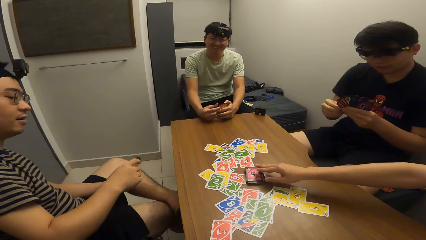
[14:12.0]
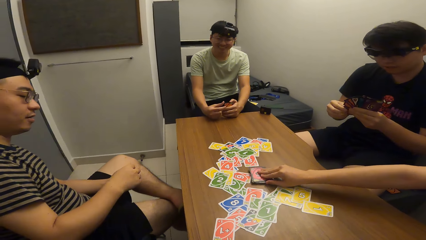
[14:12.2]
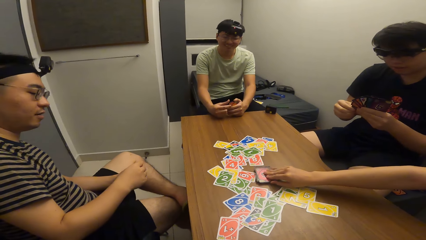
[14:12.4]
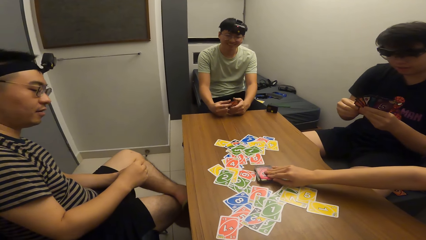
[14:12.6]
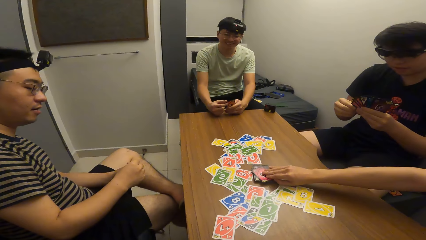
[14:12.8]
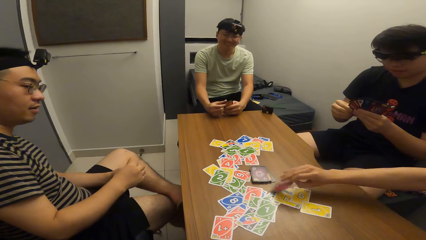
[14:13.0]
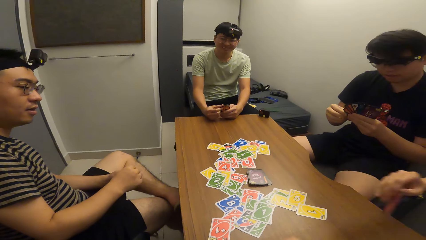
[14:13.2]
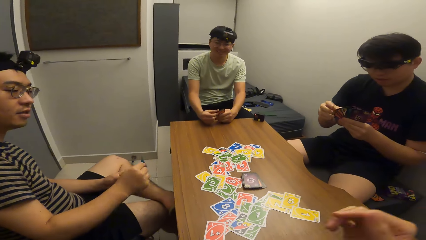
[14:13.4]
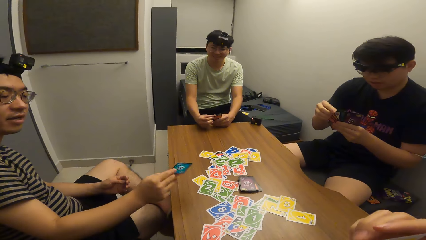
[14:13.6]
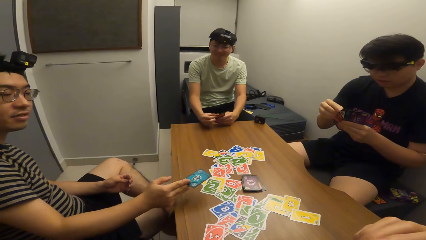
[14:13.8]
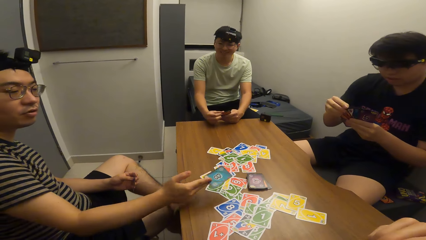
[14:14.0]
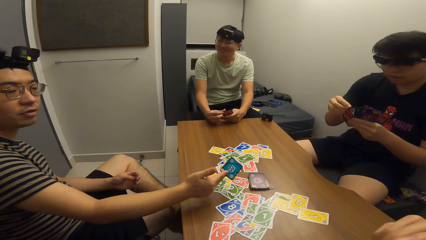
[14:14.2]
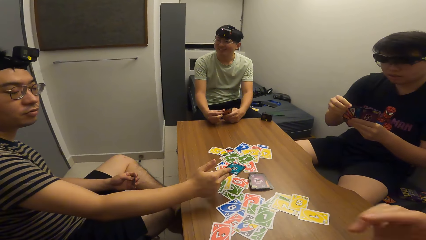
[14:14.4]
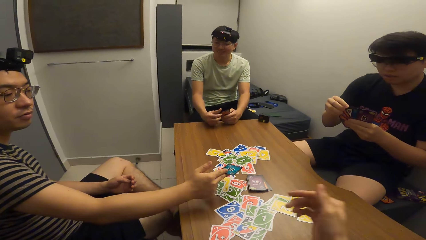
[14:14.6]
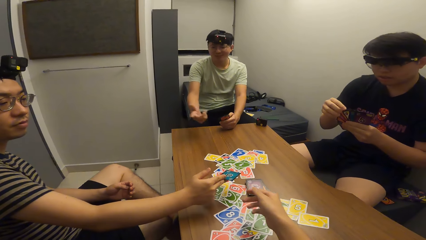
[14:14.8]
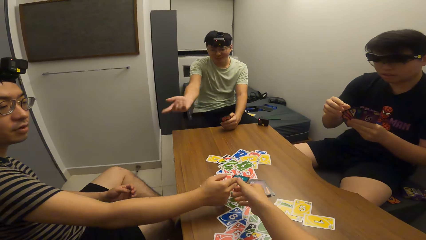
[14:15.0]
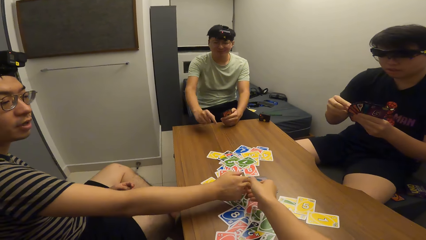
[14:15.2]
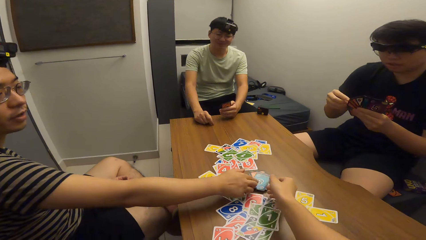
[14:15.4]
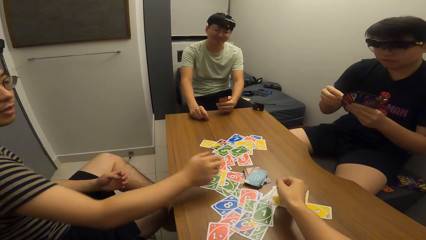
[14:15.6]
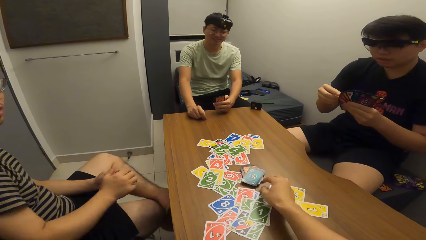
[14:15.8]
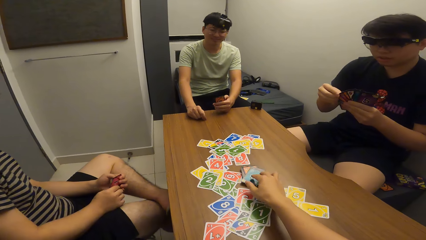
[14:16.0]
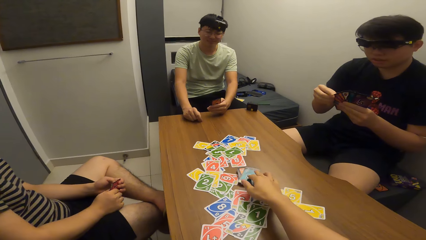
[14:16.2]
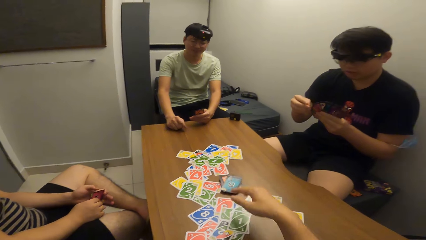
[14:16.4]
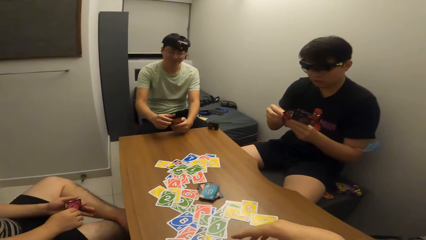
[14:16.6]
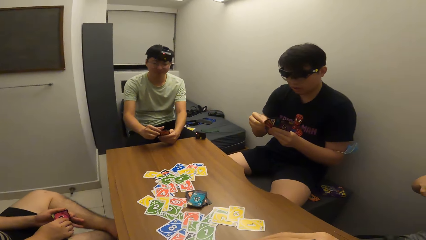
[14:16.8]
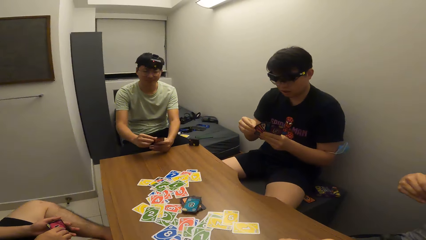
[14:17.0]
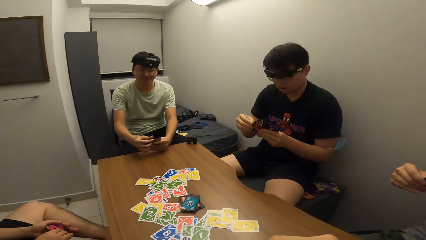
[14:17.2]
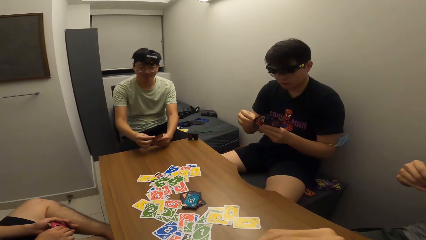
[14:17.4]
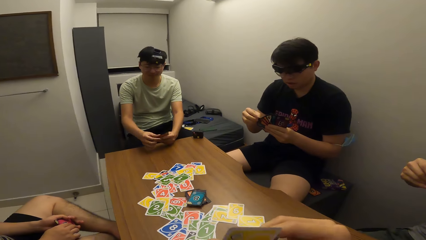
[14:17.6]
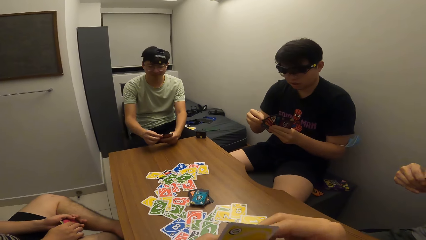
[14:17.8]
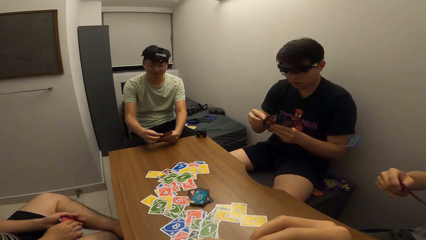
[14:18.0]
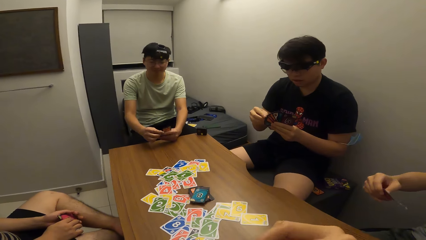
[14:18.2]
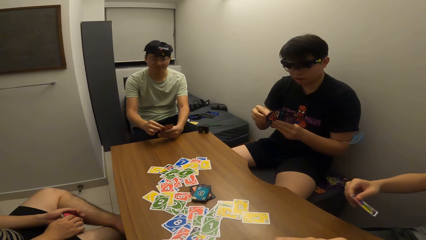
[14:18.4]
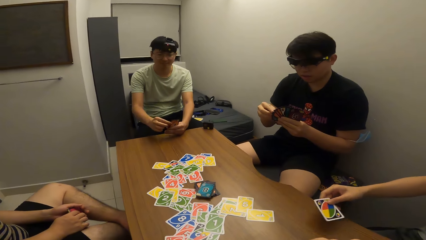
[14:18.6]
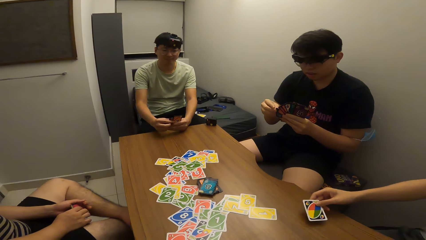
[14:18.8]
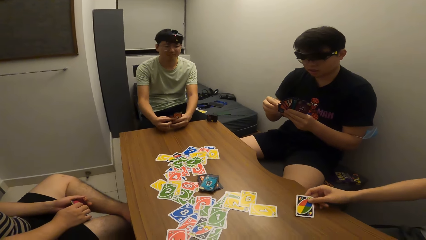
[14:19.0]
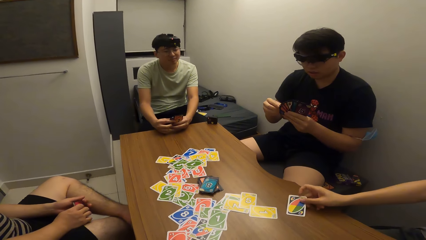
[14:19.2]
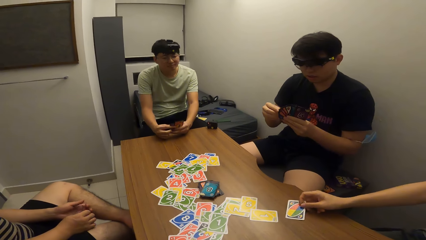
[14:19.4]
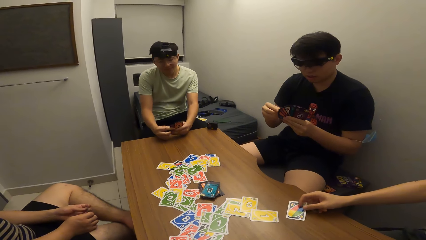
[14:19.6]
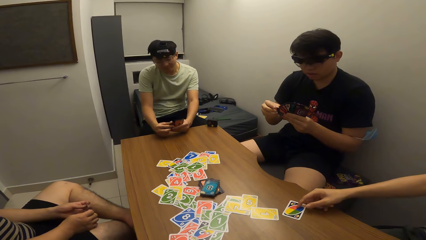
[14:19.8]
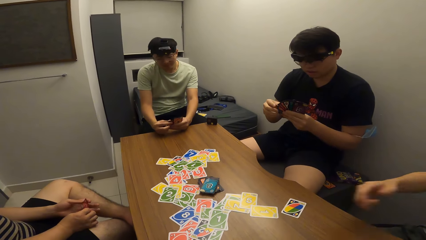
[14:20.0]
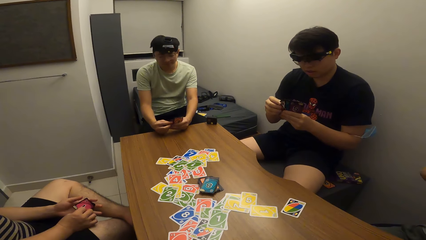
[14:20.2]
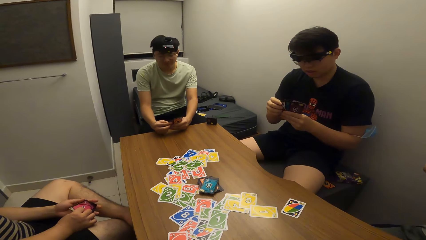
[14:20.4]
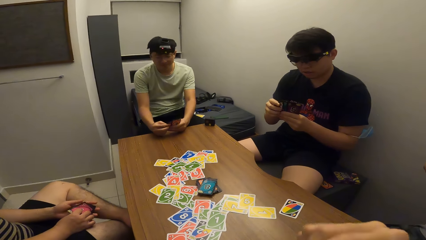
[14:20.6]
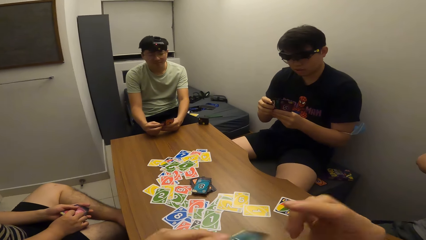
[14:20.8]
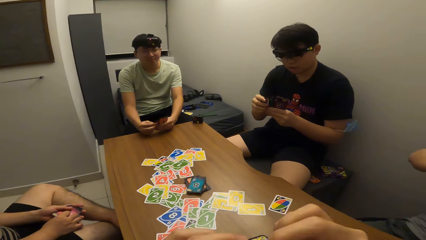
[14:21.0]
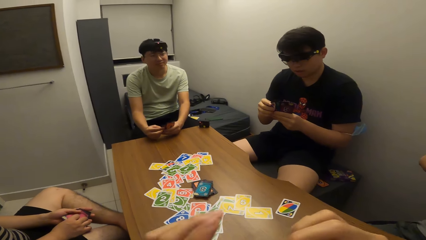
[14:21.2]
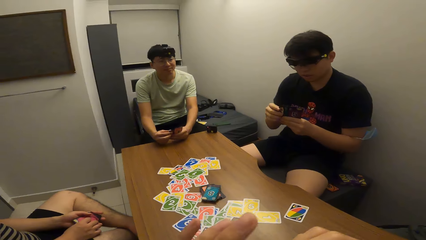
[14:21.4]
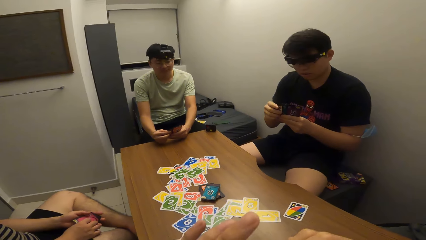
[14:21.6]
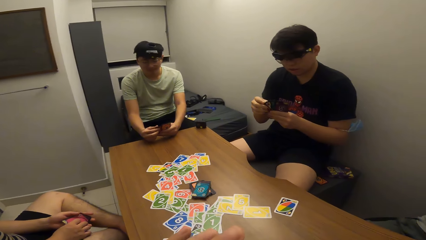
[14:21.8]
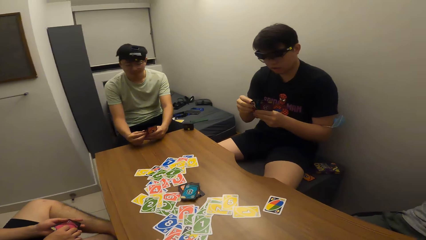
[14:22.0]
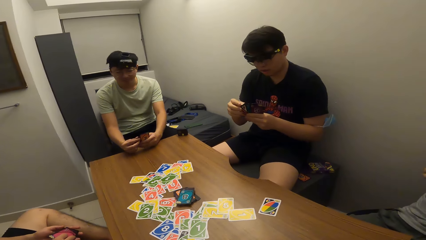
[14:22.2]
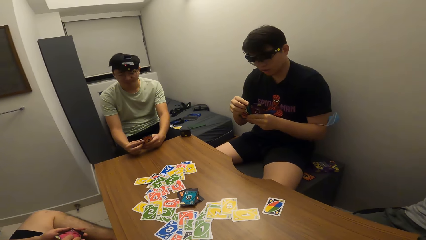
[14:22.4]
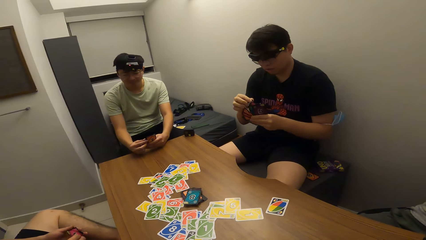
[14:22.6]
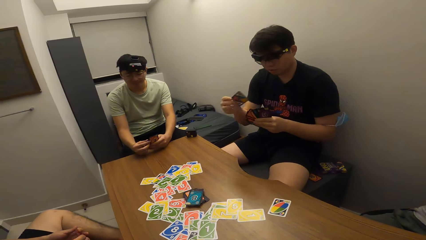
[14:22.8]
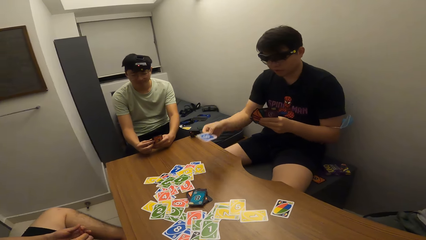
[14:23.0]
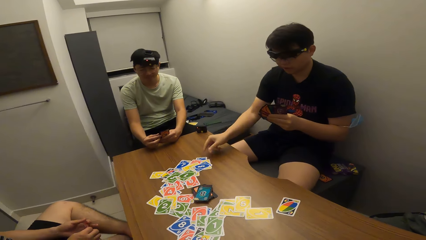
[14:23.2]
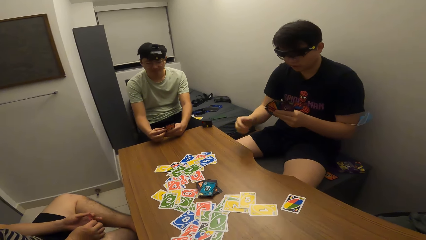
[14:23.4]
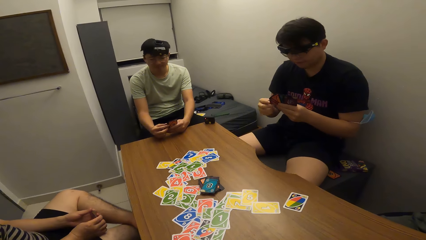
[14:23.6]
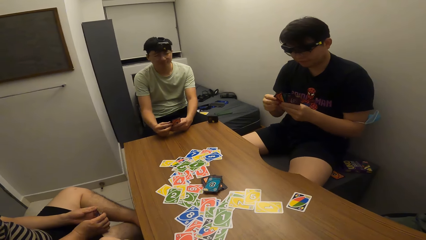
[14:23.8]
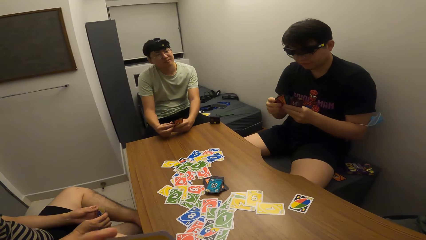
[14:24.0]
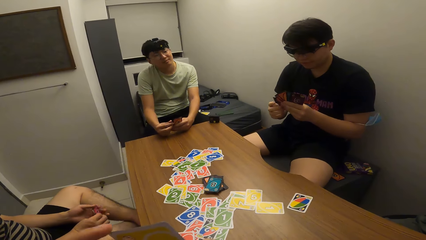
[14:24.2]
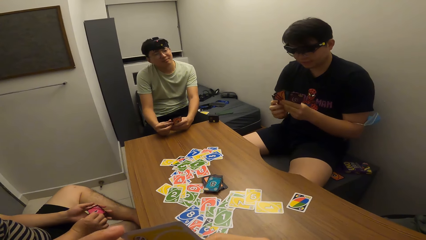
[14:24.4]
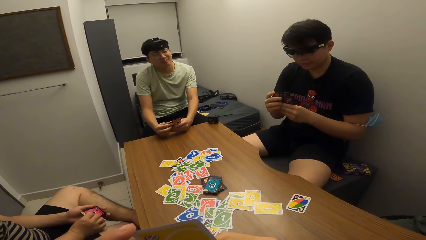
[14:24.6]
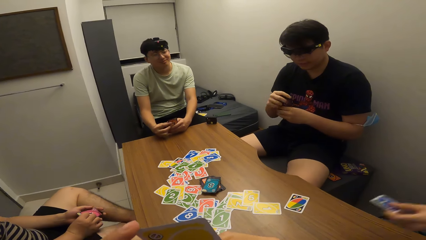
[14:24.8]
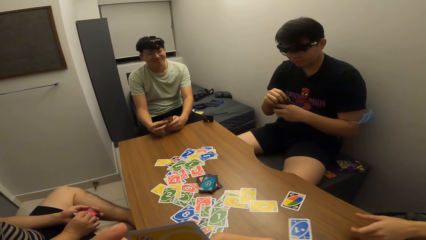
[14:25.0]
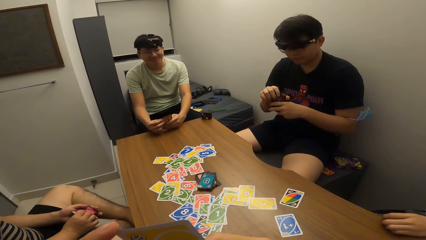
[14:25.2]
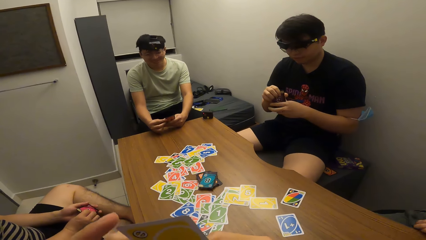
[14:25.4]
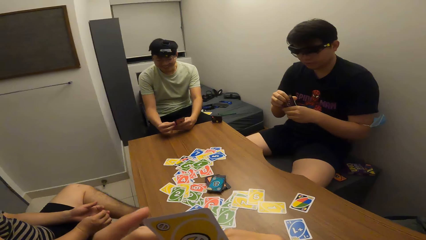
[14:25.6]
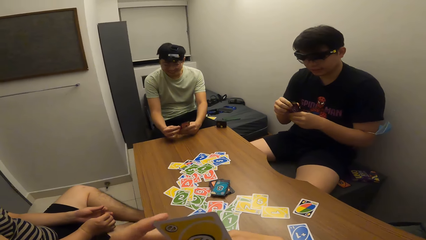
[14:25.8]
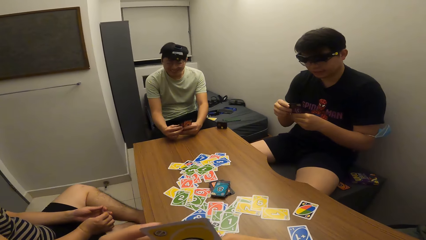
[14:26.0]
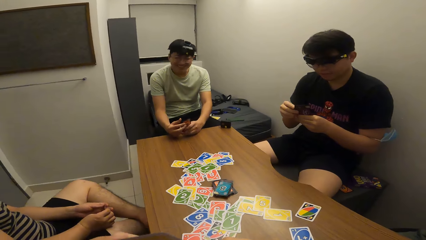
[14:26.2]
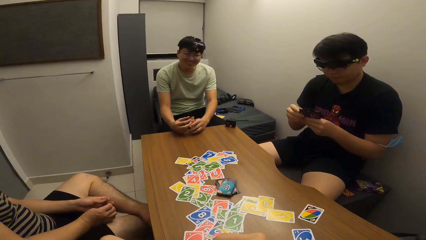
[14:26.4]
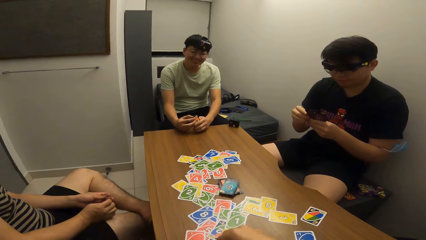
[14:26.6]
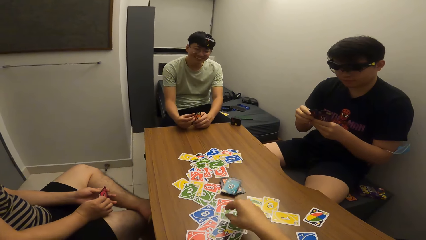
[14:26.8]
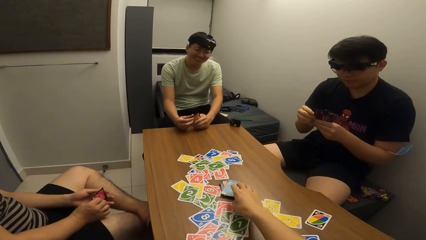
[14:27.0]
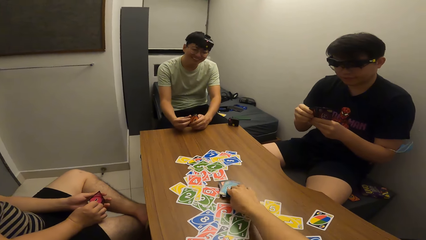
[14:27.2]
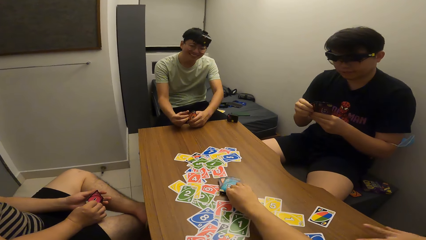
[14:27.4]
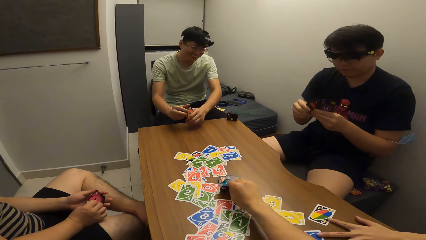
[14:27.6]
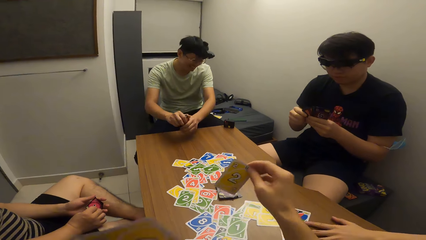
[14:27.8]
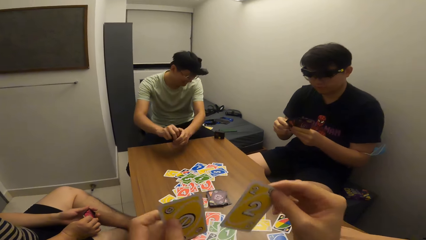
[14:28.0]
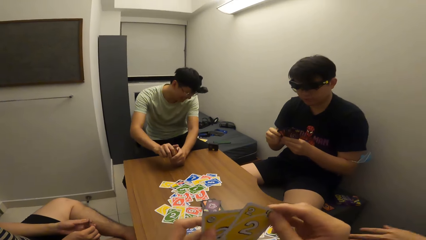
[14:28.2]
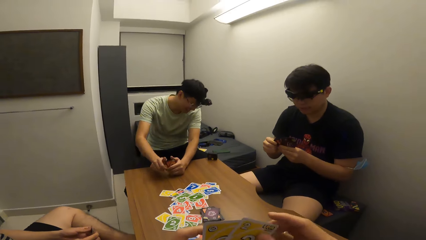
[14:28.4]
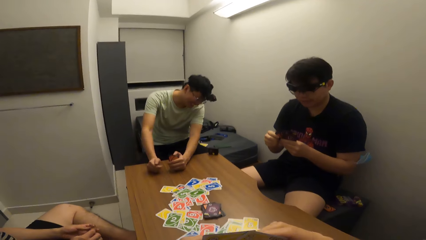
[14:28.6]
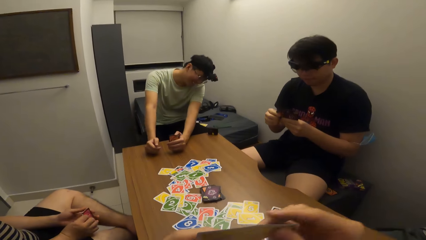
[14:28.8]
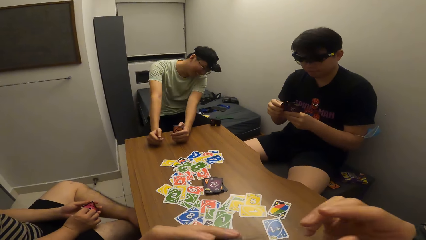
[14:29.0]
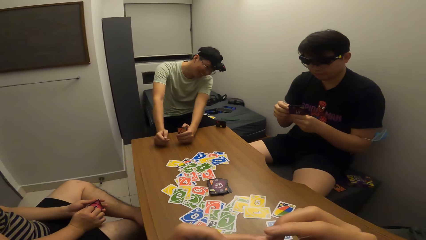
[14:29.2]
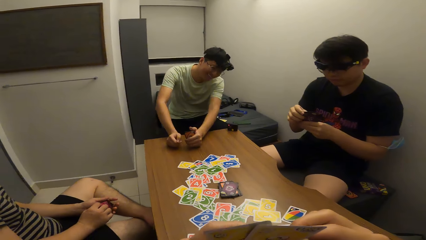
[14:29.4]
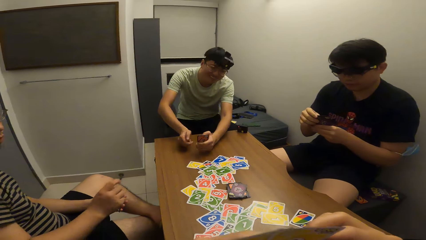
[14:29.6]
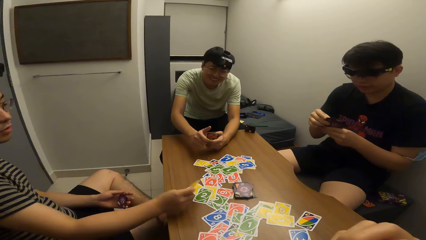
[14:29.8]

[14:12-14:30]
A man picks a card from the deck of cards on the table. The camera wearer touches the card in another man's right hand. The second man drops the card in his right hand to the table. The camera wearer adjusts the card on the table with his right hand. He touches cards on the table. The first man plays a card on the table with his right hand. A third man plays a card on the table with his right hand. The first man plays a card on the table with his right hand. The camera wearer picks a card from the deck of cards on the table.
